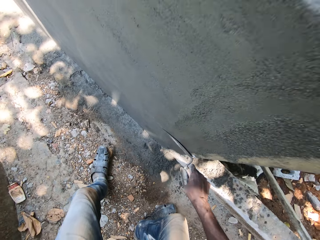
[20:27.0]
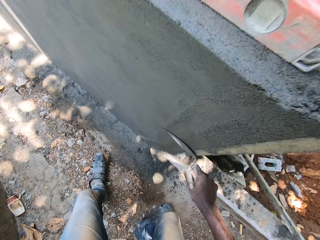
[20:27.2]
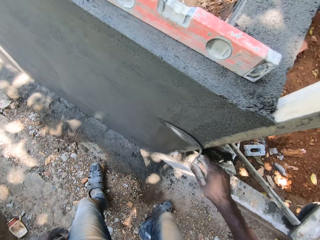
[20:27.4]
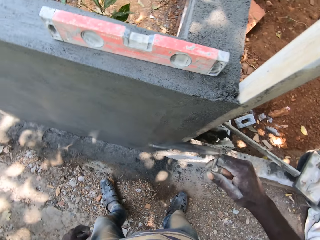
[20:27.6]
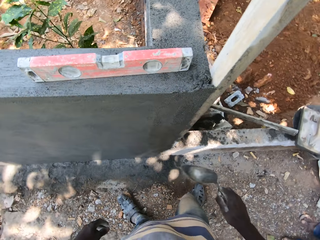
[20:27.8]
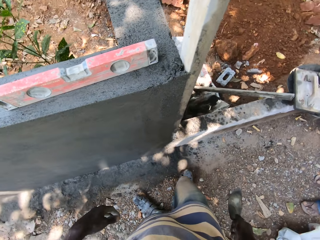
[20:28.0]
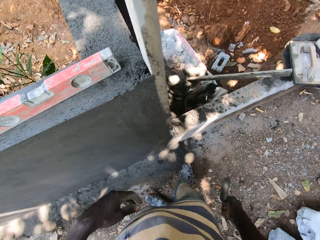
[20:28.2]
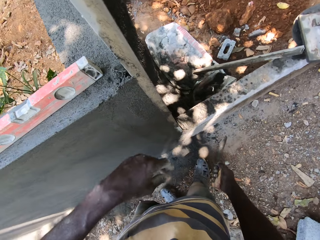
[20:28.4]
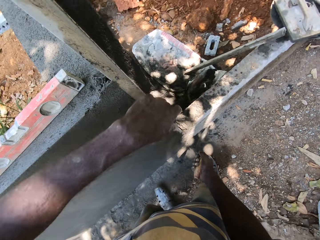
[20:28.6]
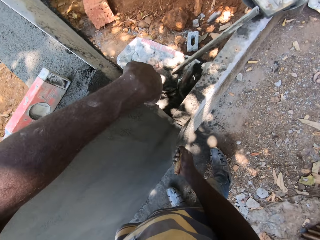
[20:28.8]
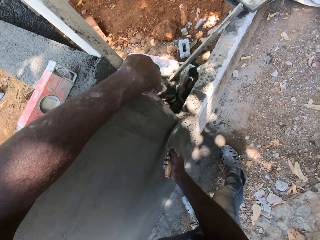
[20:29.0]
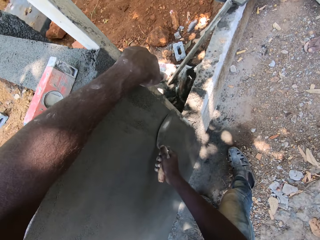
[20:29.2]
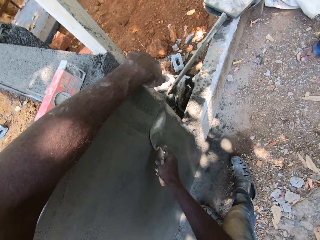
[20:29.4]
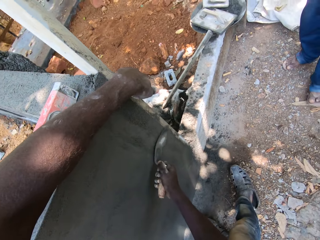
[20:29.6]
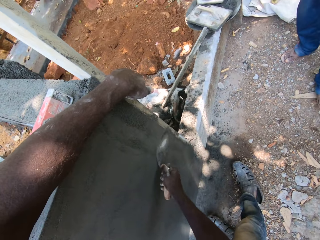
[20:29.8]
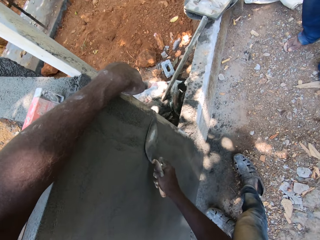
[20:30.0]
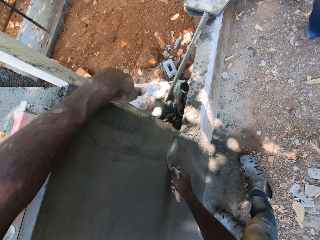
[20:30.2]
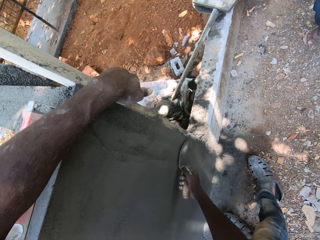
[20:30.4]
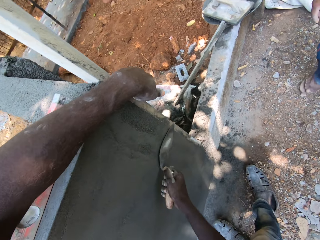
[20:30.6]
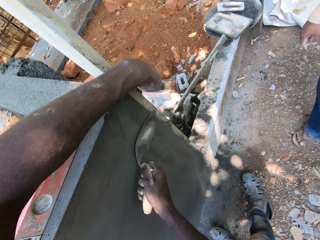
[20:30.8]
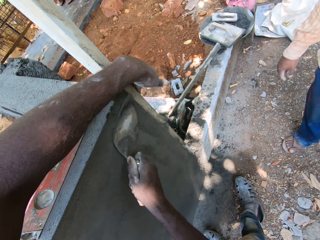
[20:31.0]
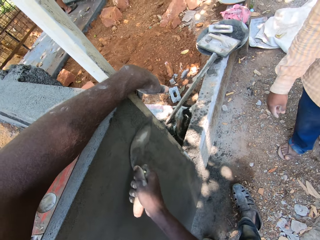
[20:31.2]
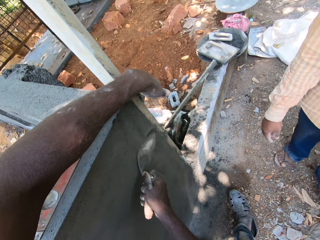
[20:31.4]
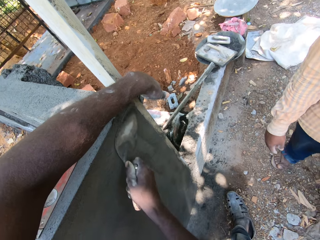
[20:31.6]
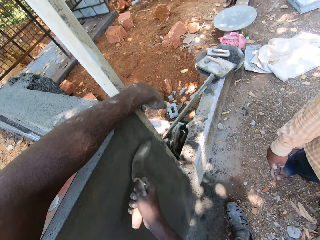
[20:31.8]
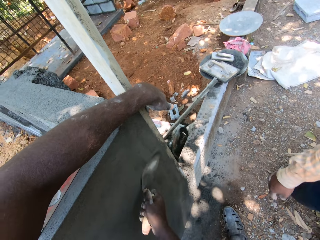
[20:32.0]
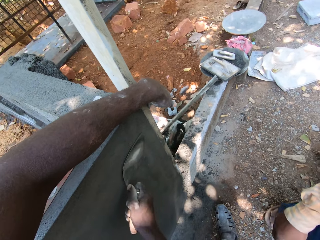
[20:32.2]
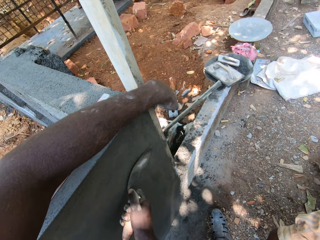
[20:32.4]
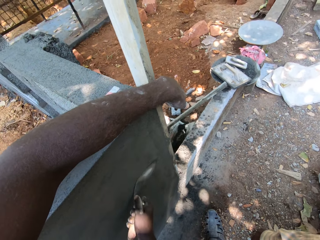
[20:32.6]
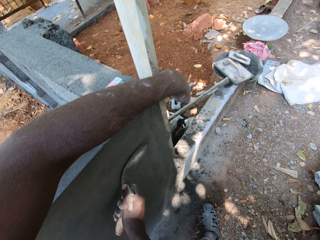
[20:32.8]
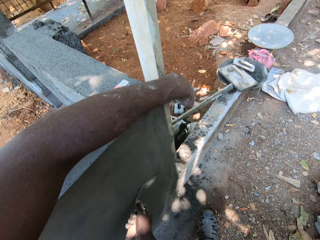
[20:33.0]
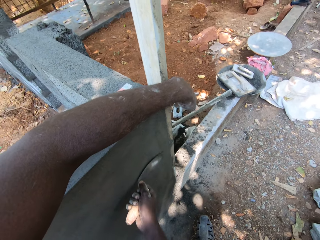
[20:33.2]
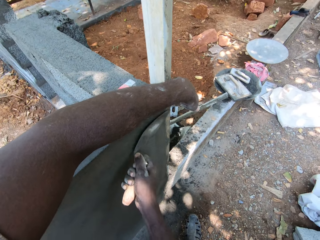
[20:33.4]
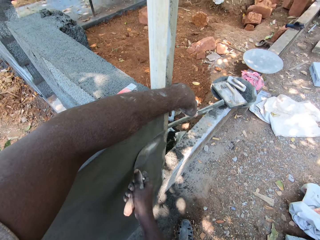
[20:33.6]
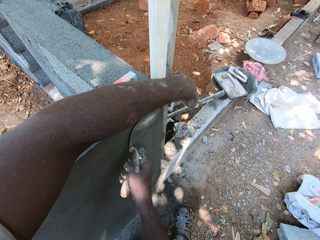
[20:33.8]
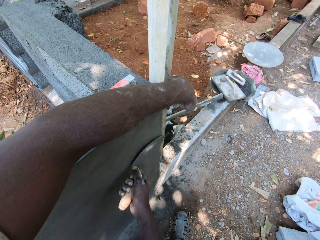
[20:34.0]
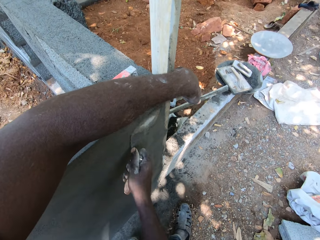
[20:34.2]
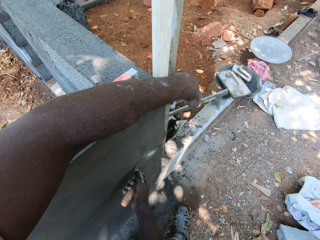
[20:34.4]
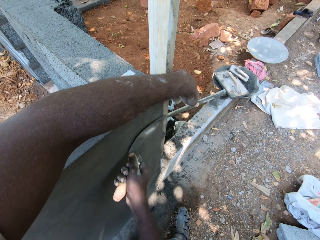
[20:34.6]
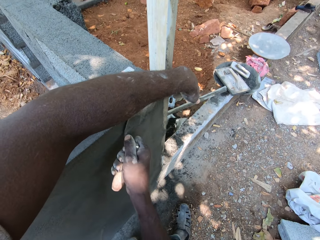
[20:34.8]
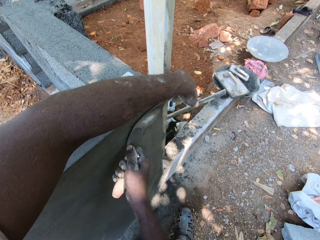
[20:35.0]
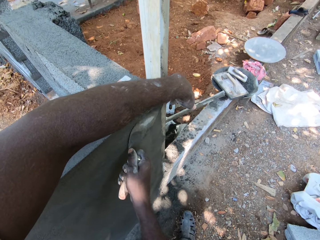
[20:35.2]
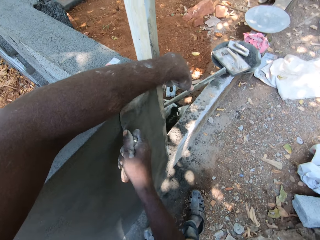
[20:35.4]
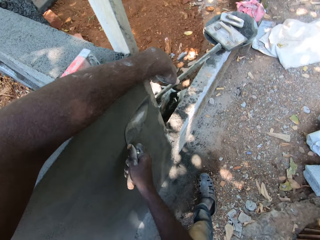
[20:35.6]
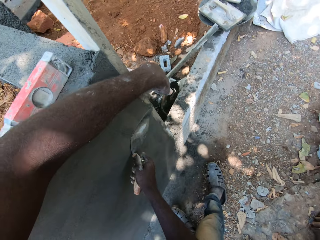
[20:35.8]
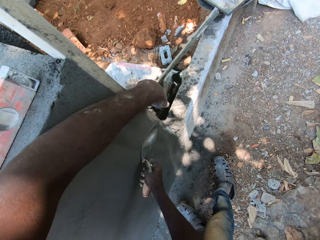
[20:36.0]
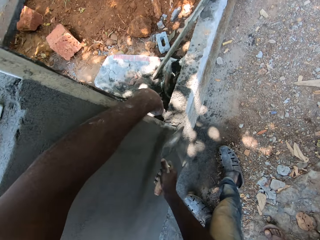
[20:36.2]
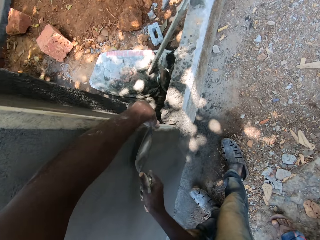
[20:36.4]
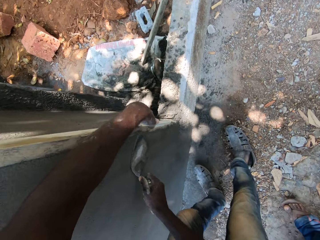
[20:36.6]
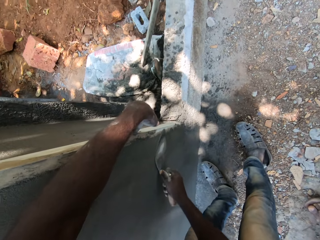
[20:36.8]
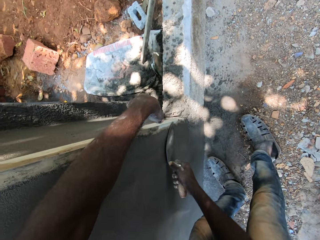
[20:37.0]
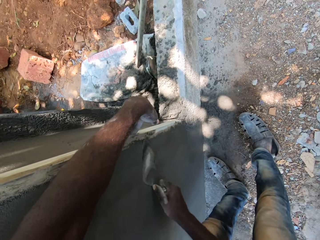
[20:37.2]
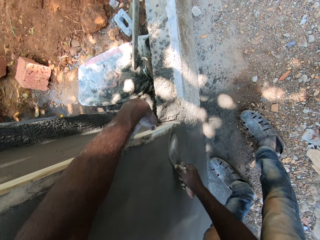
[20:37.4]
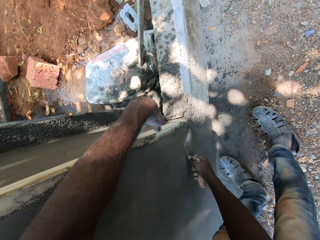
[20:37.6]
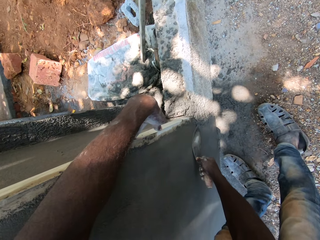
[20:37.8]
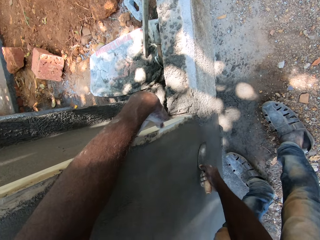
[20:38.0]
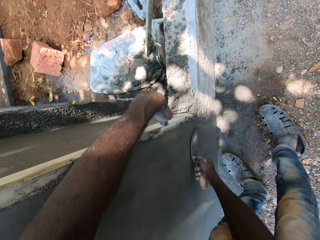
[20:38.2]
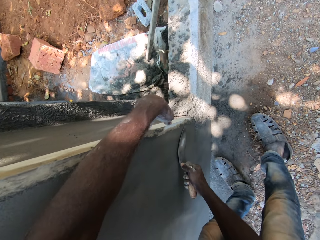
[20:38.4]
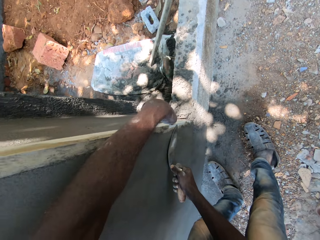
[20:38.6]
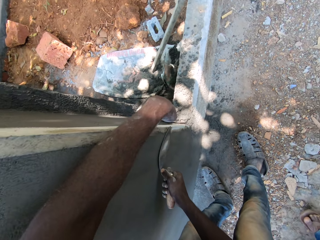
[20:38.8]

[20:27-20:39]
The camera wearer turns on the other side. He holds the wood on the fence corner with his left hand. He plasters the fence with the trowel in his right hand.

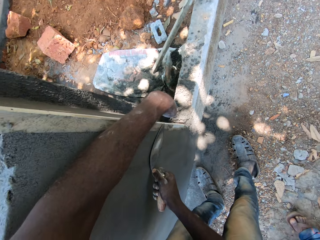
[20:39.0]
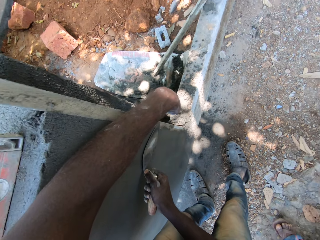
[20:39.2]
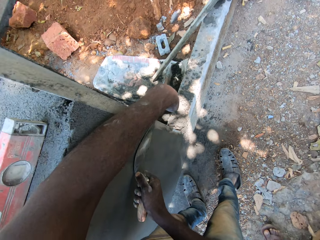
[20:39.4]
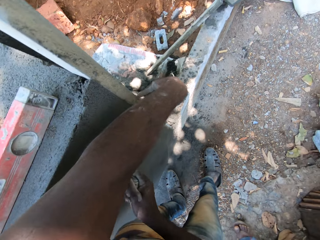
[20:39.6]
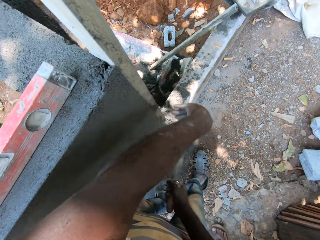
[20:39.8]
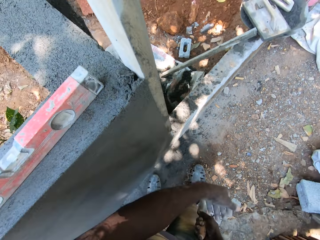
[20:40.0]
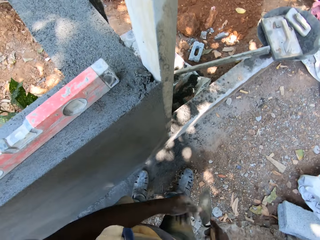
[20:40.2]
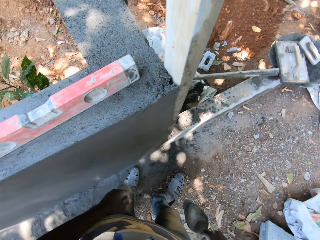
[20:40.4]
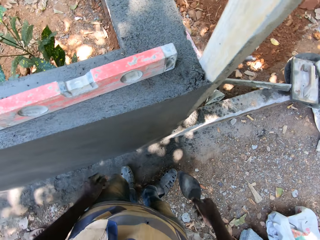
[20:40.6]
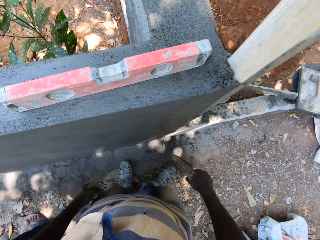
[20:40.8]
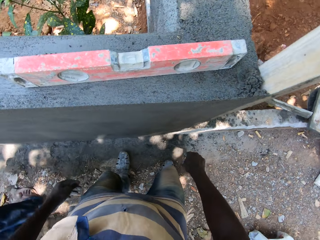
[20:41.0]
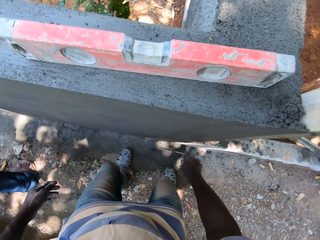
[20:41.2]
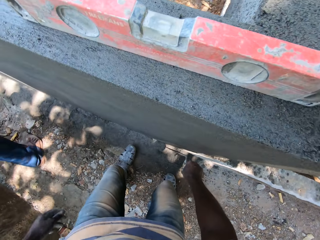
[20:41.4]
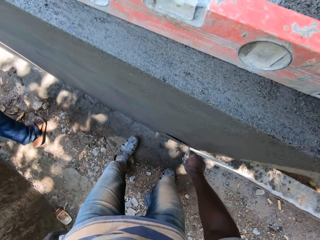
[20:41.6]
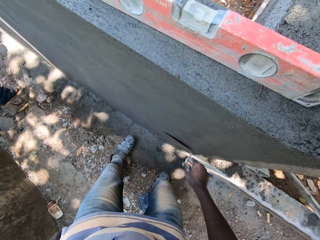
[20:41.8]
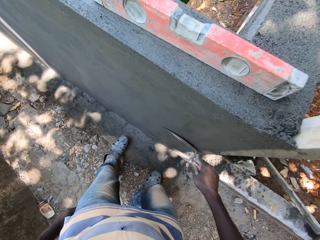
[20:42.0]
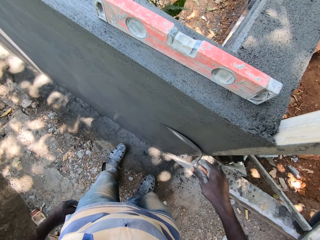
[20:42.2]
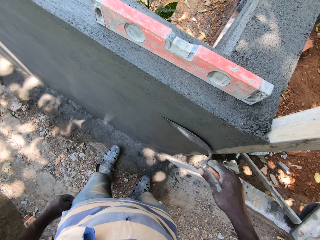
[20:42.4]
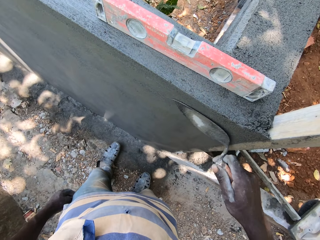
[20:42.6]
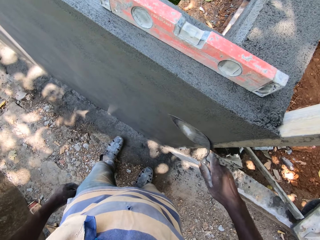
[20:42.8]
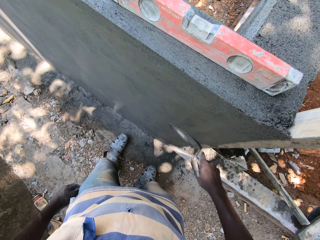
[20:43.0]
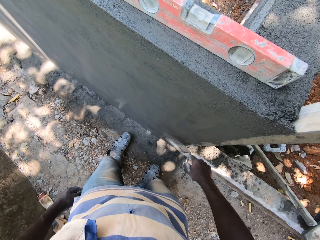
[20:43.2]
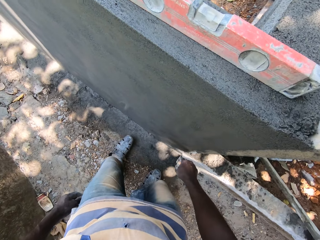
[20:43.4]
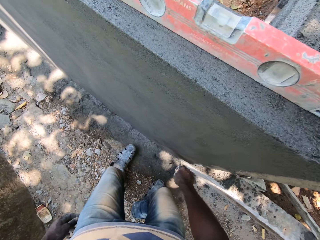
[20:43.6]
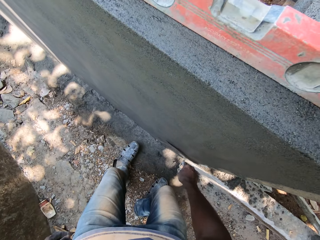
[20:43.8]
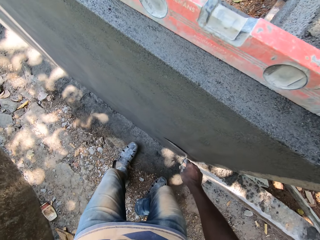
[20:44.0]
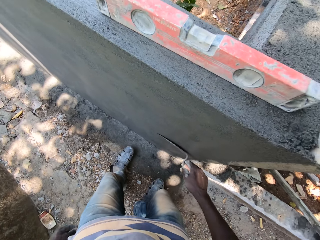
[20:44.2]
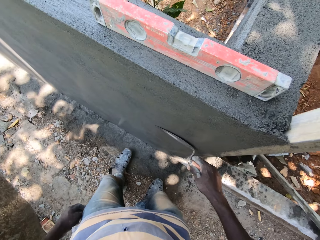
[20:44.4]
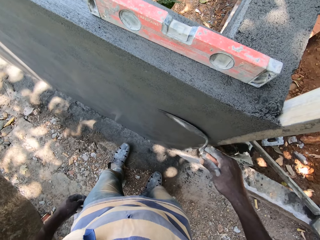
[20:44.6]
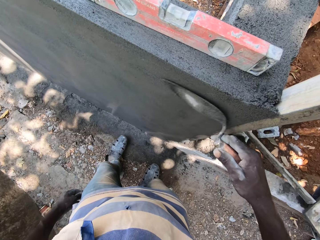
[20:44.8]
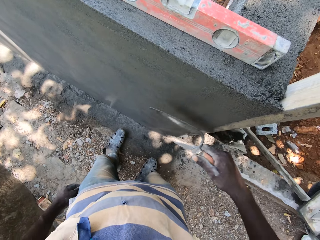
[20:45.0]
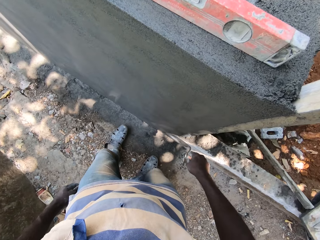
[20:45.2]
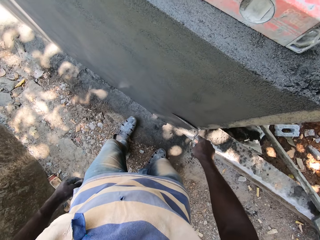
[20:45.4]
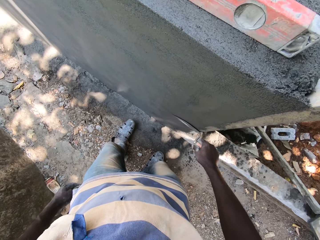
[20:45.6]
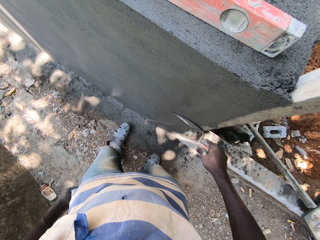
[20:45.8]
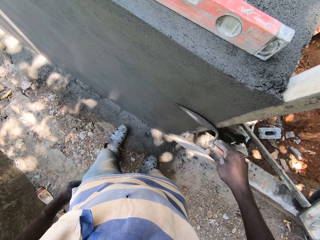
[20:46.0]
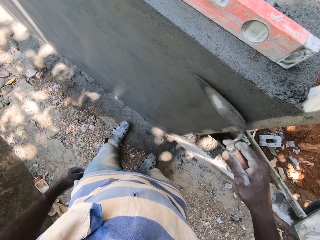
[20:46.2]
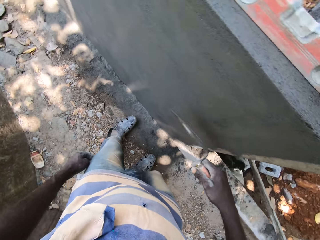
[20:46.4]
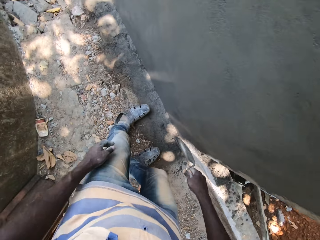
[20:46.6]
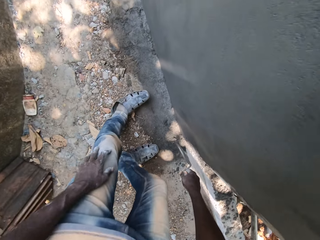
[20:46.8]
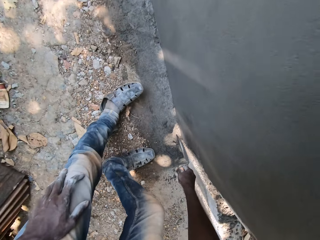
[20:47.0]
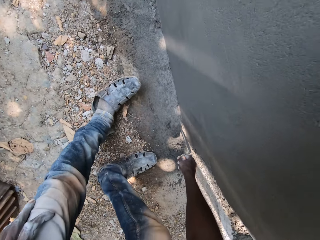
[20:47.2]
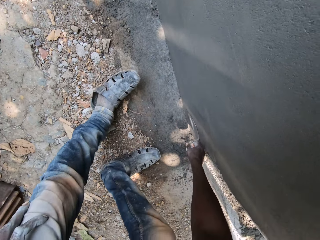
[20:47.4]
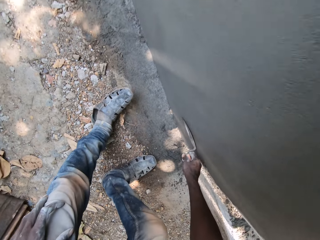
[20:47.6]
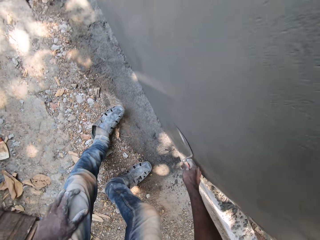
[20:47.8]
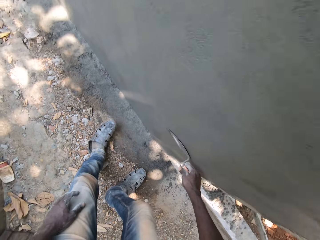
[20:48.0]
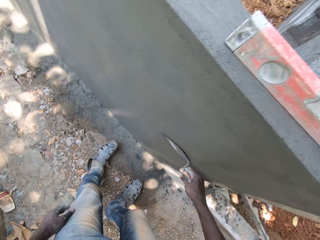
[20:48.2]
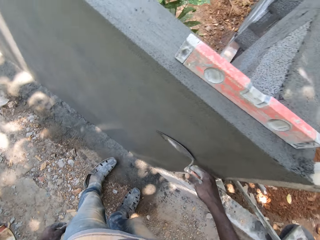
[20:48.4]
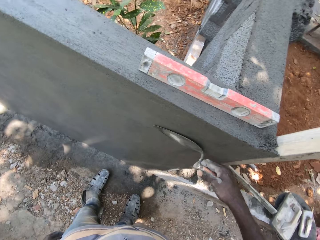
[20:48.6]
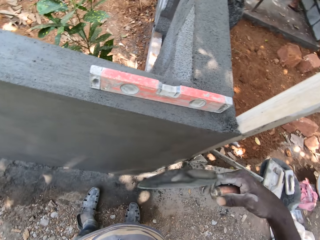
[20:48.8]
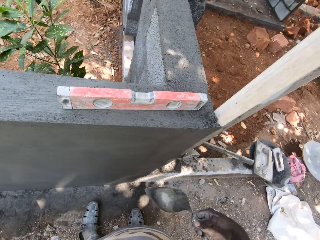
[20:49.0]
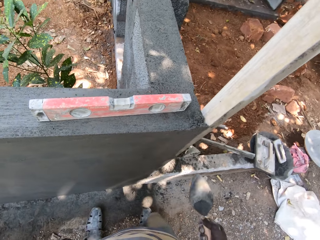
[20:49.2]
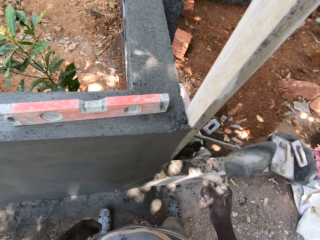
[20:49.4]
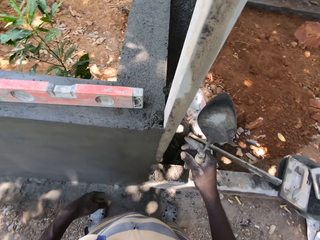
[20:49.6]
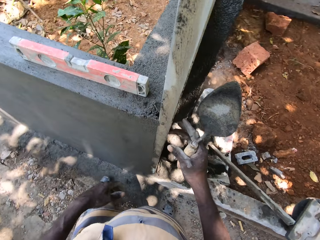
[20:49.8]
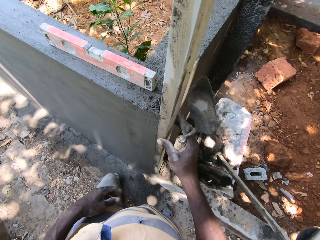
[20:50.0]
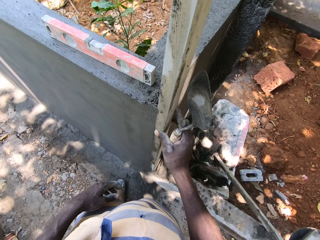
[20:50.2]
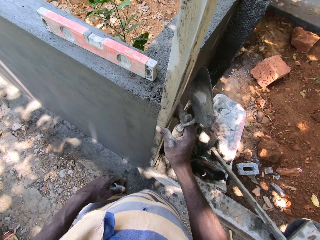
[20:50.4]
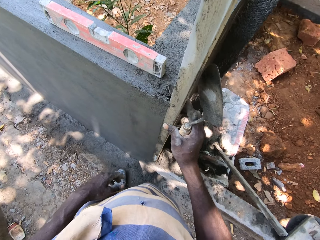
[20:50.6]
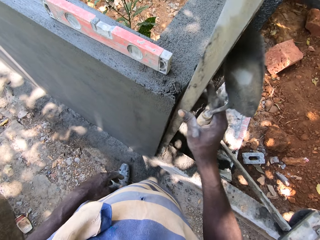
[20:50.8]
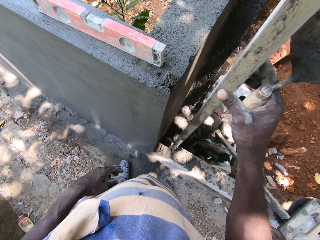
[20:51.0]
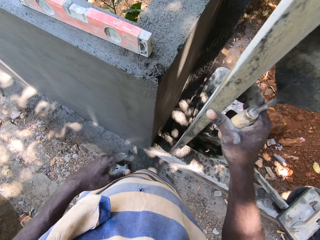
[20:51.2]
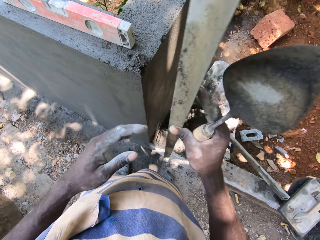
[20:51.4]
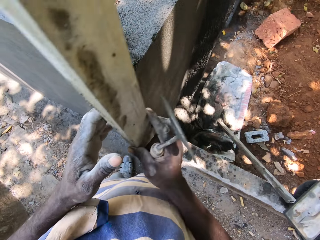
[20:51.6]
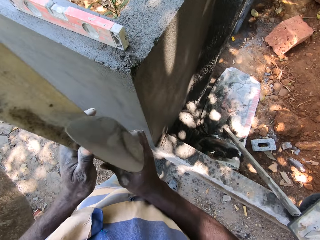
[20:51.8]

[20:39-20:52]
The camera wearer turns on the other side. He plasters the wall. He removes the wood or plumb rule on the fence corner with his right hand. He passes the wood from his right hand to his left hand.
